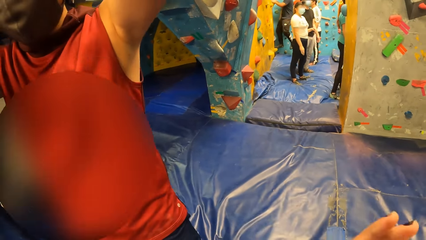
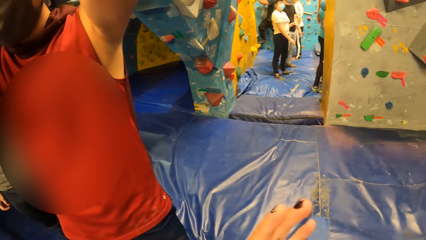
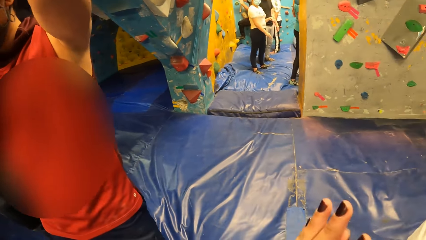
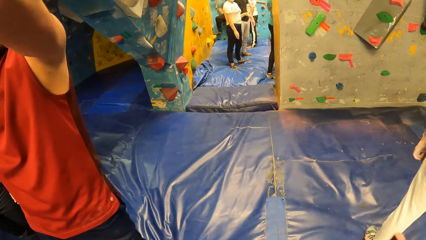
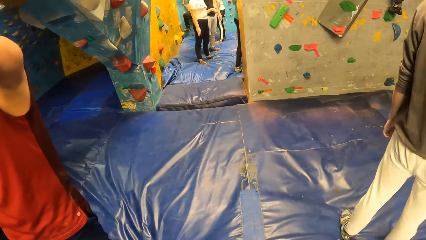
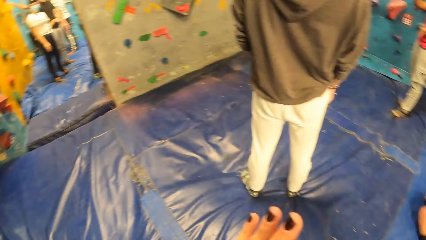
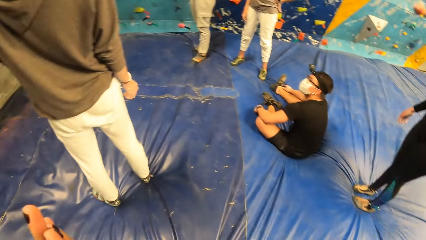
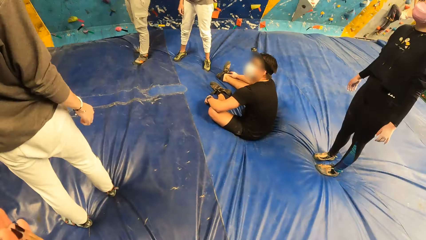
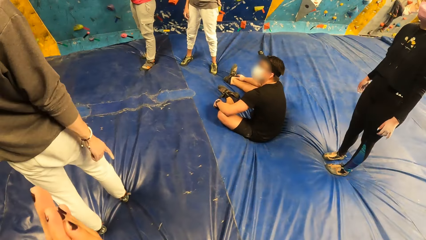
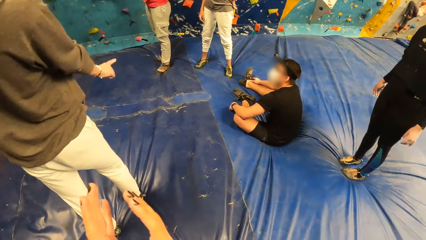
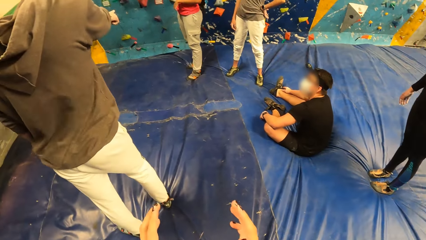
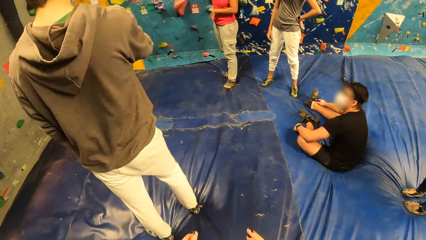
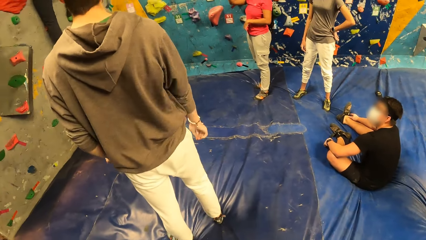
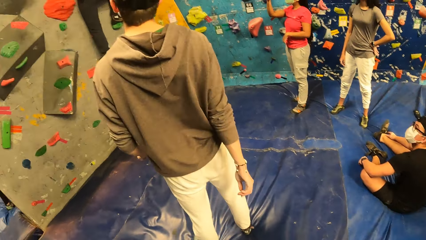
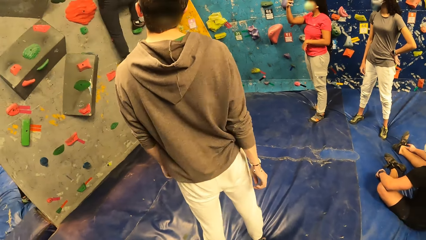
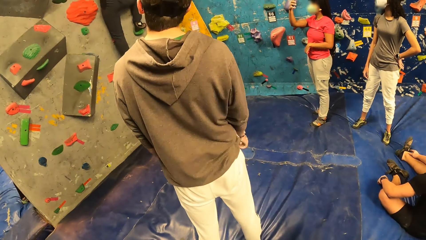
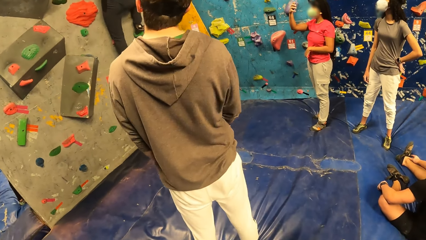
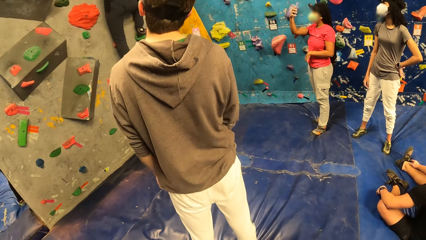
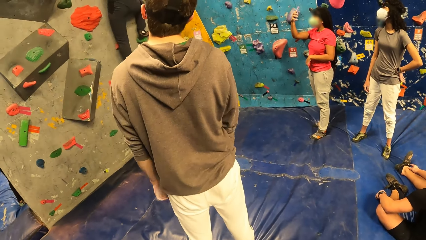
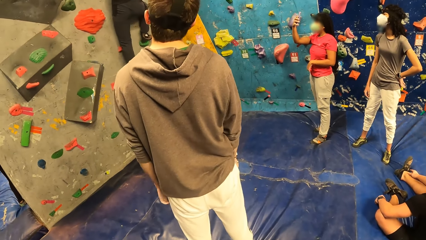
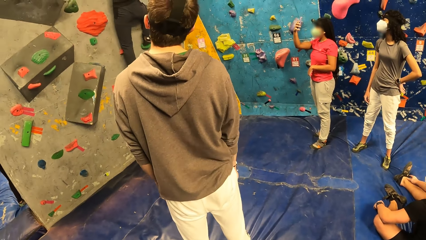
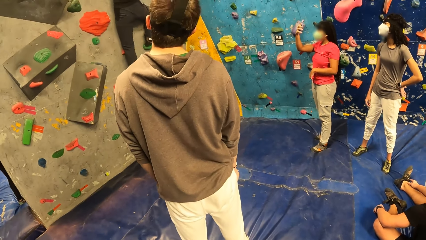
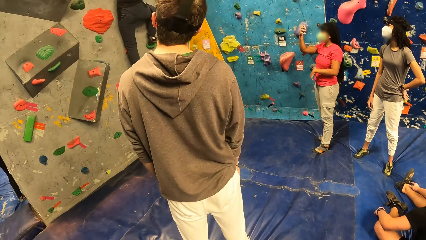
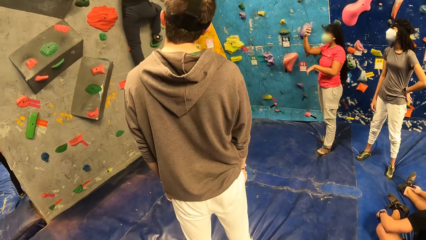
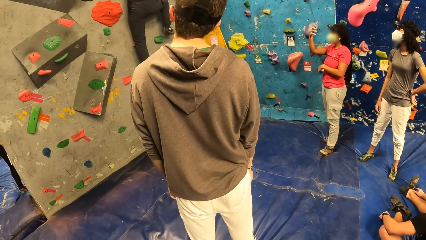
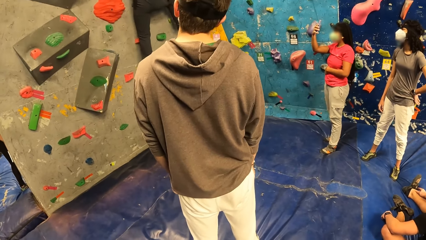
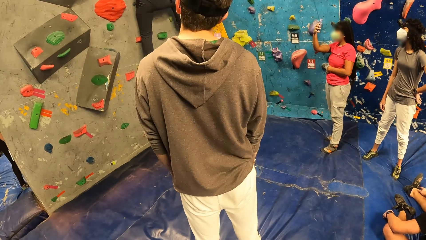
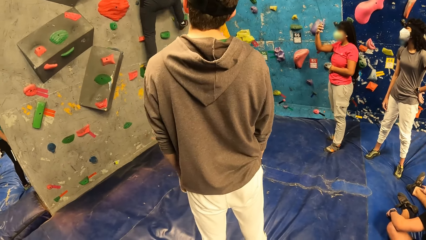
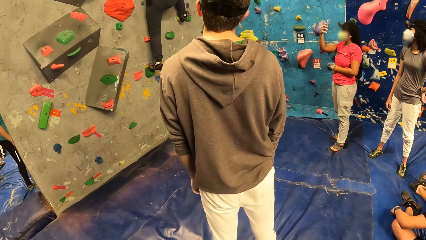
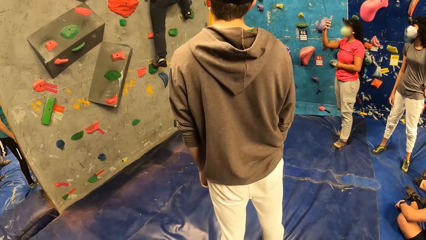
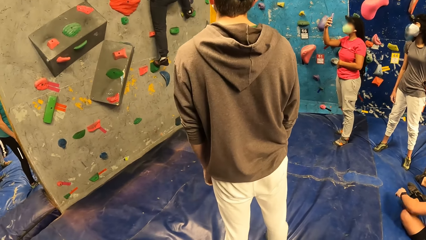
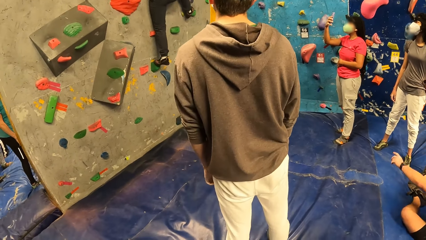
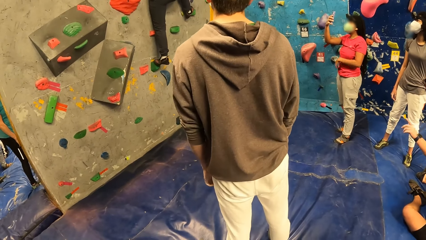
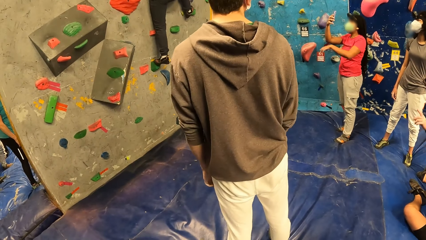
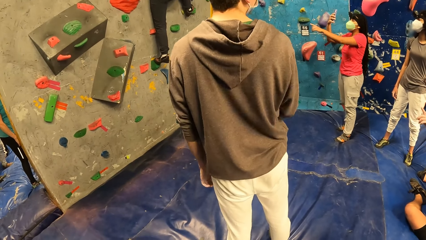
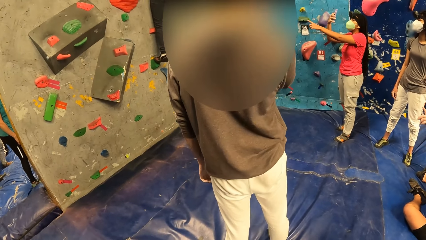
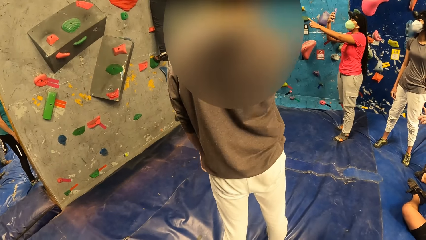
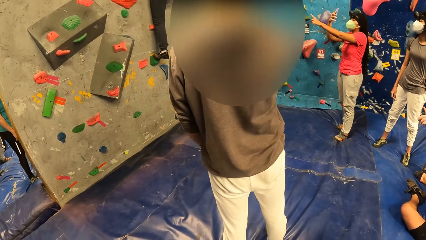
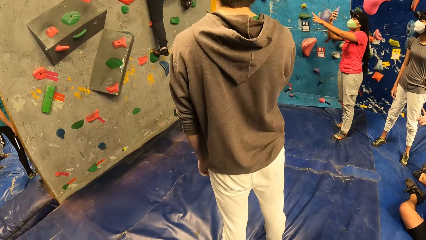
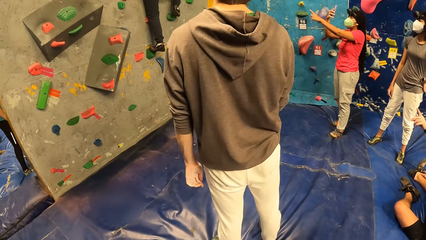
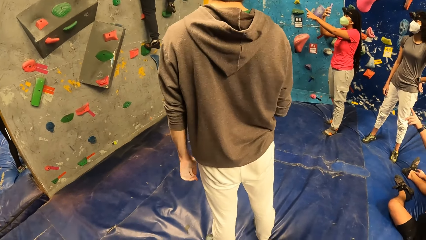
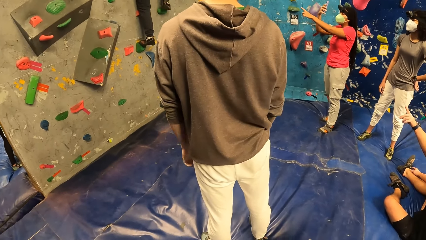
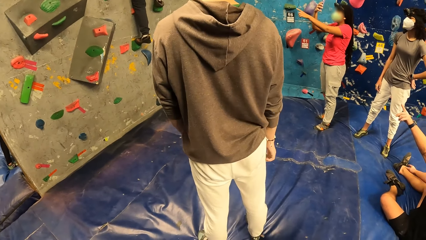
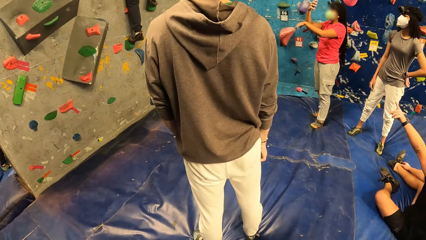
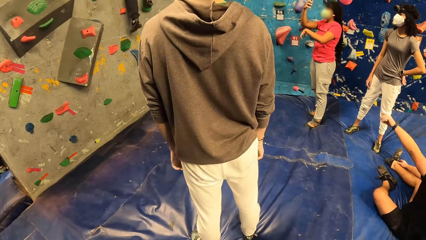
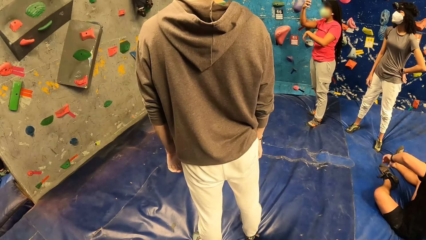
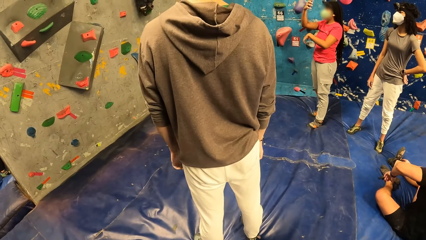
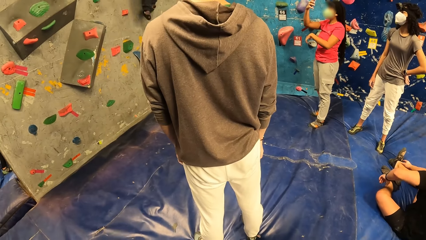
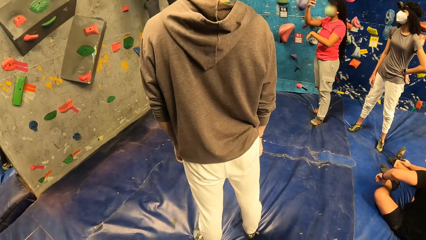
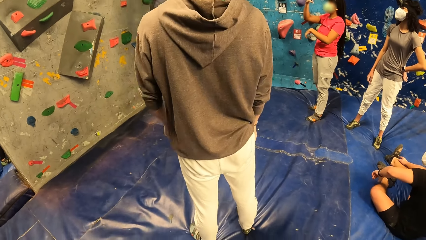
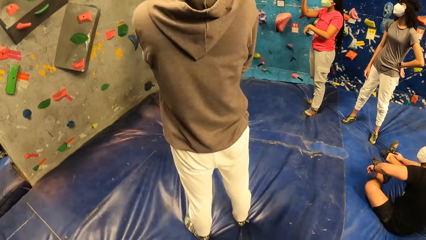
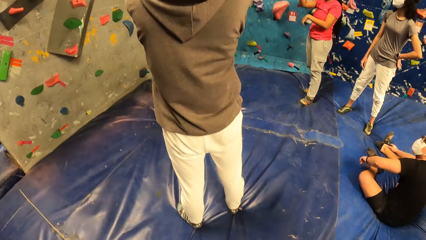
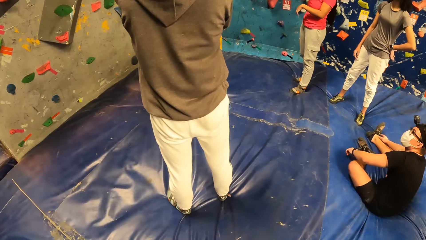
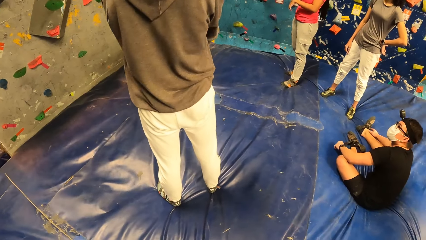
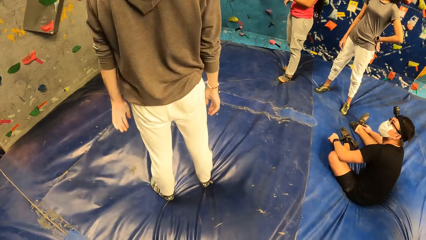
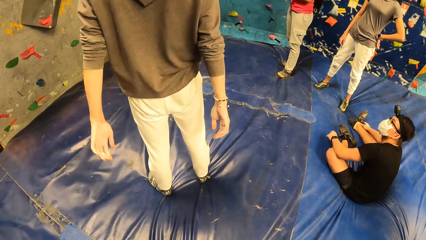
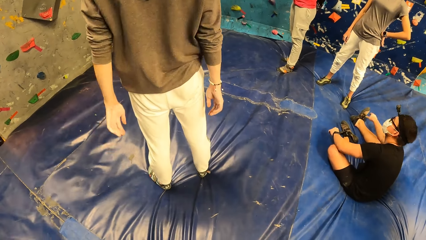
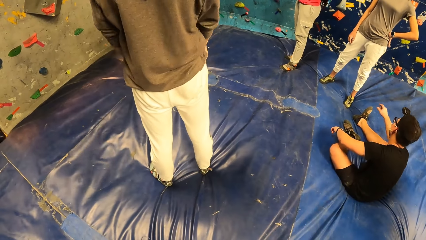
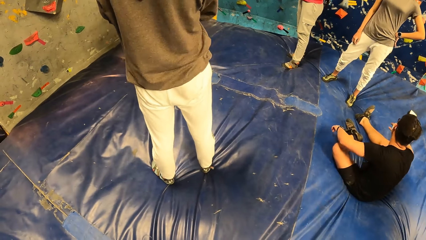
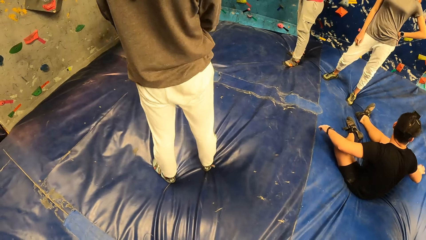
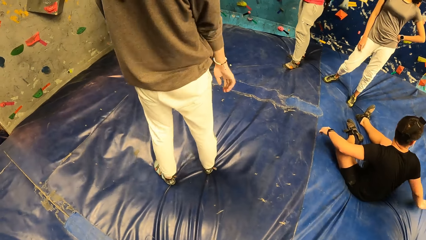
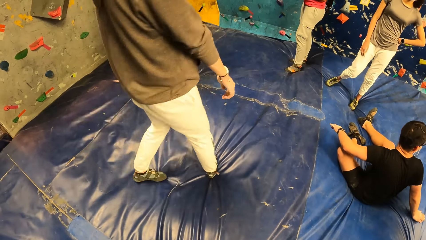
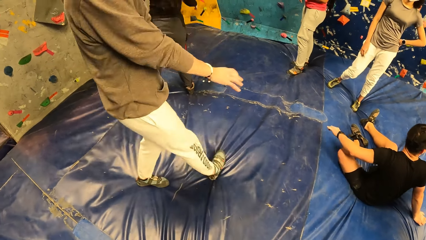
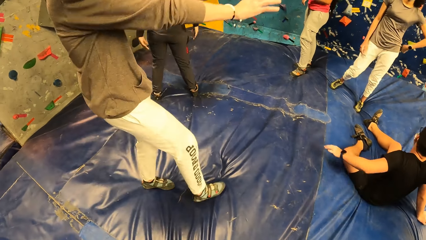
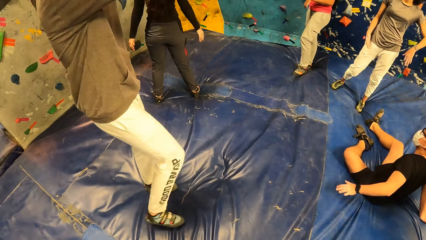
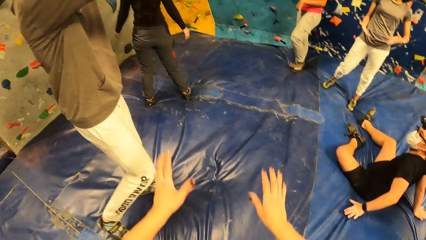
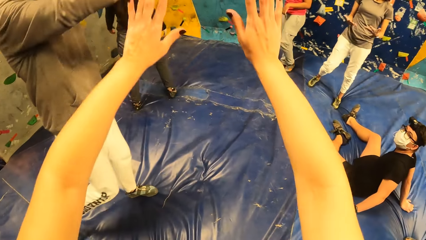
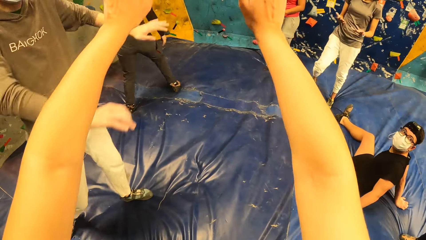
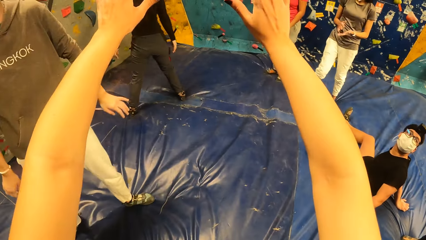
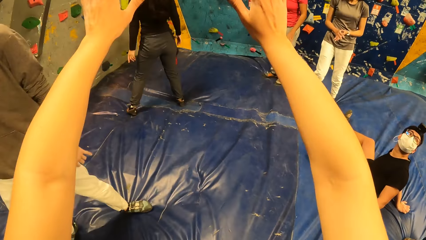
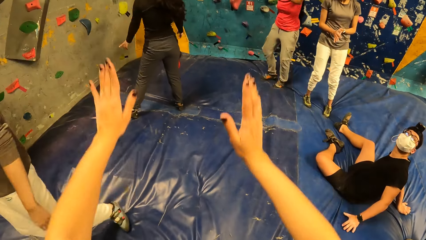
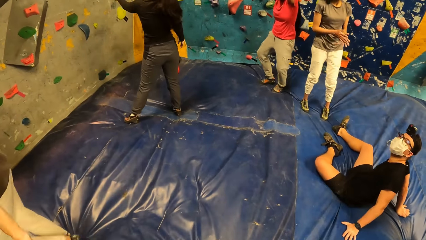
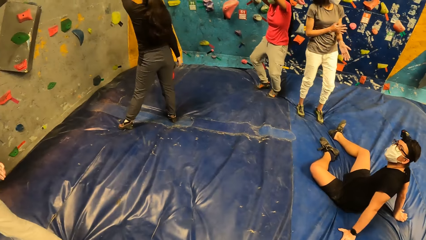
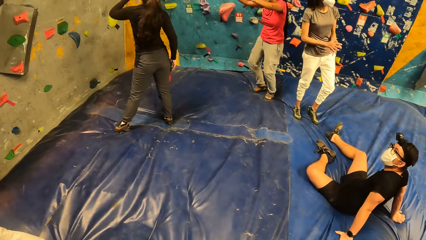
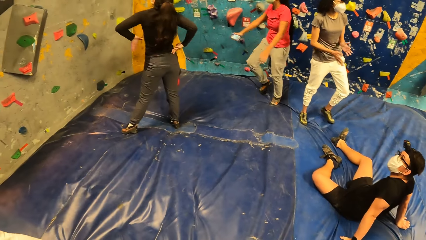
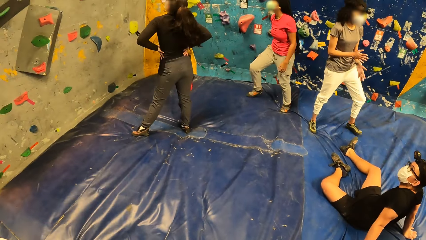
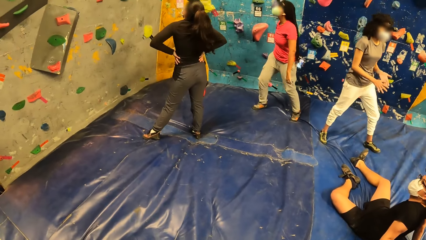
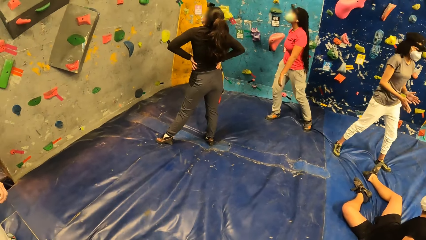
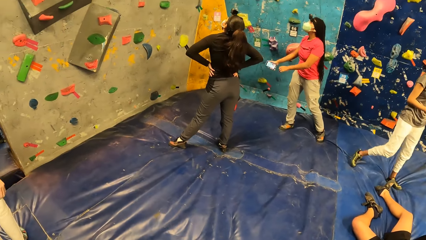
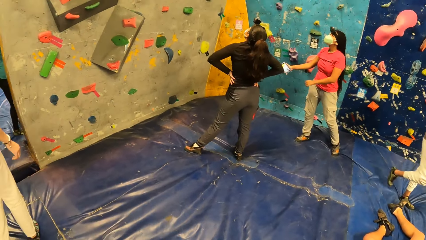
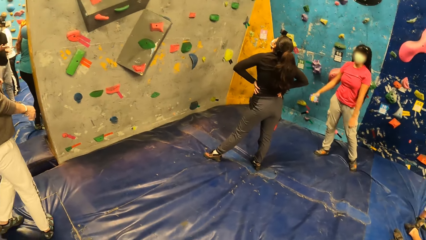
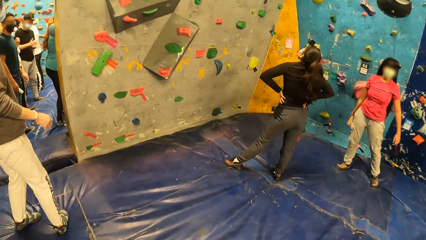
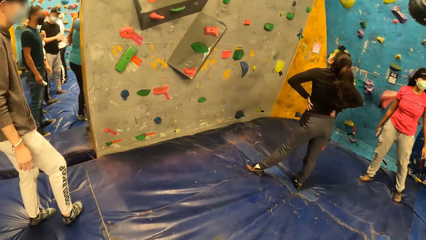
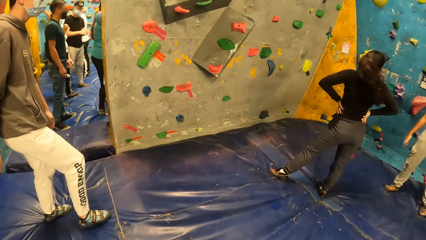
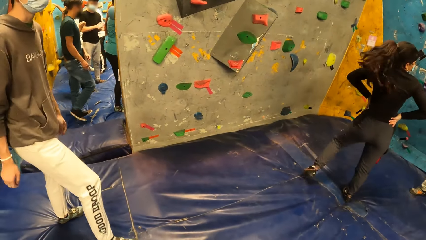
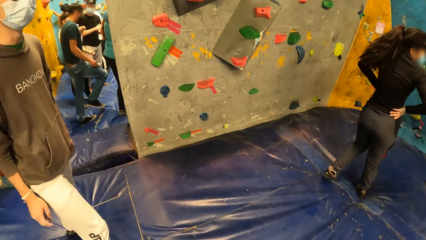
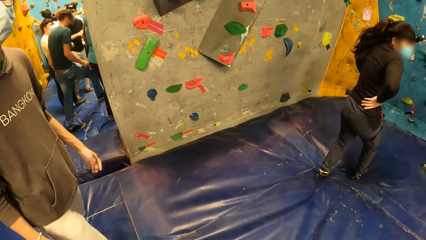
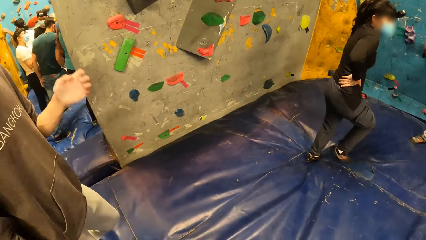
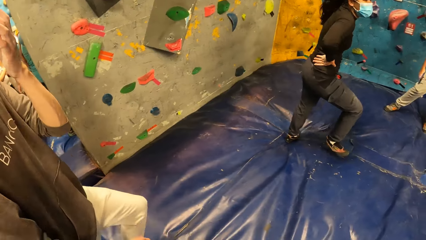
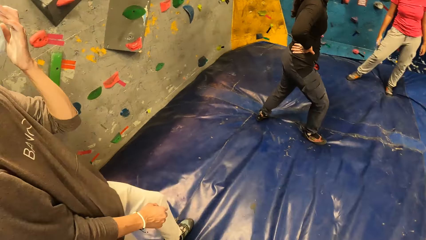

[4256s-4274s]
The camera wearer moves her hands. She interacts with a man. She raises her hands. A woman interacts with another woman.
